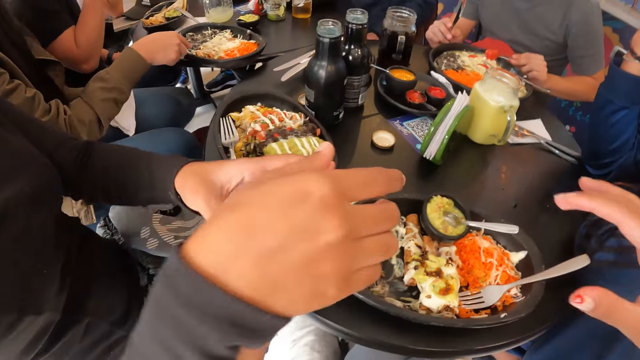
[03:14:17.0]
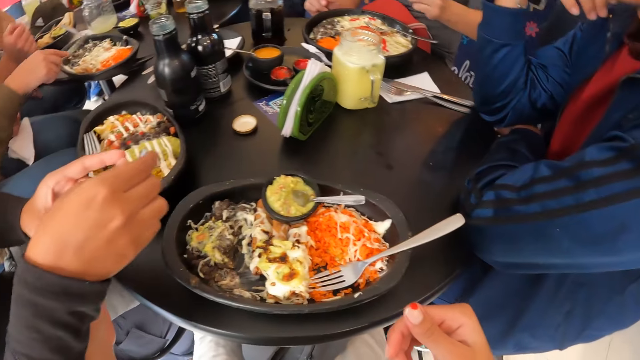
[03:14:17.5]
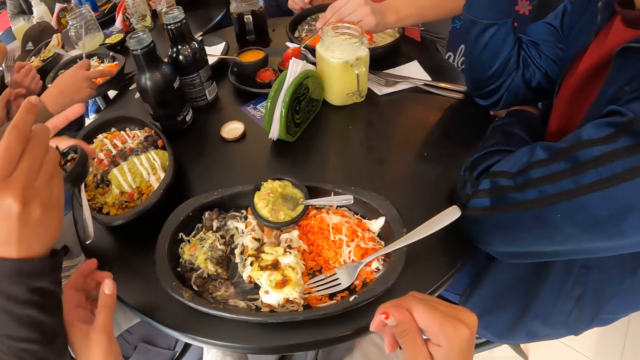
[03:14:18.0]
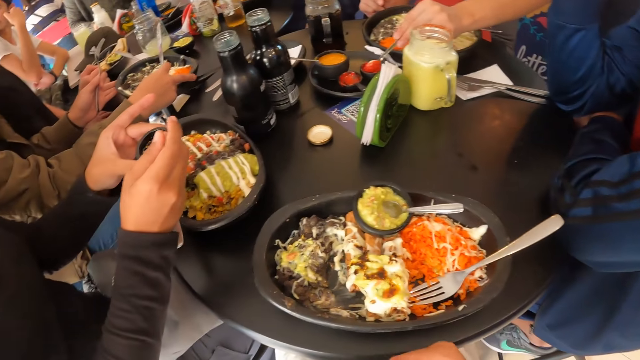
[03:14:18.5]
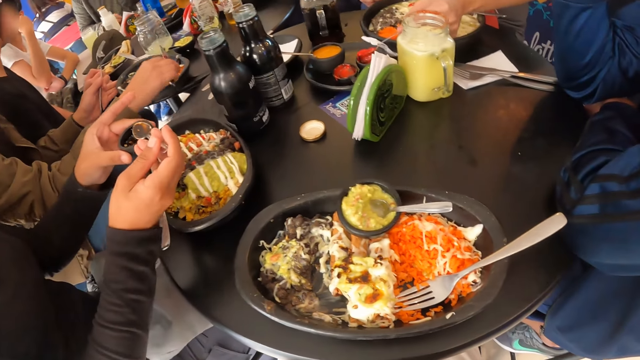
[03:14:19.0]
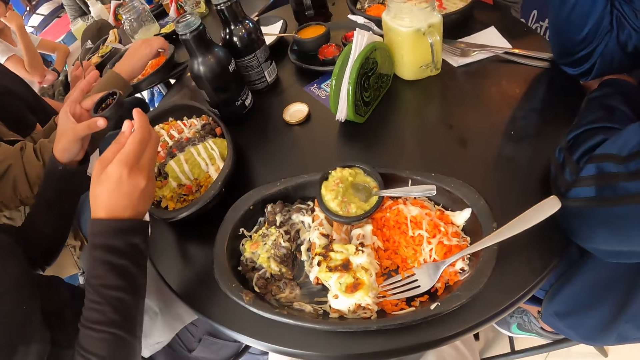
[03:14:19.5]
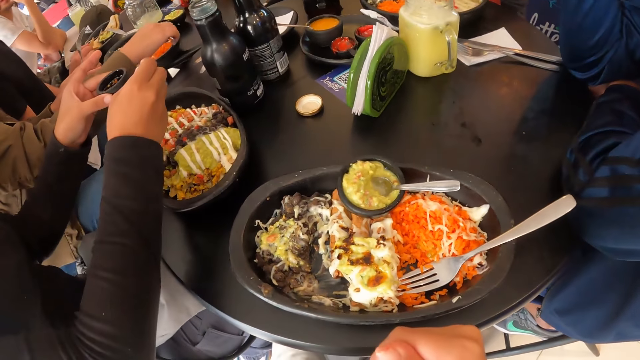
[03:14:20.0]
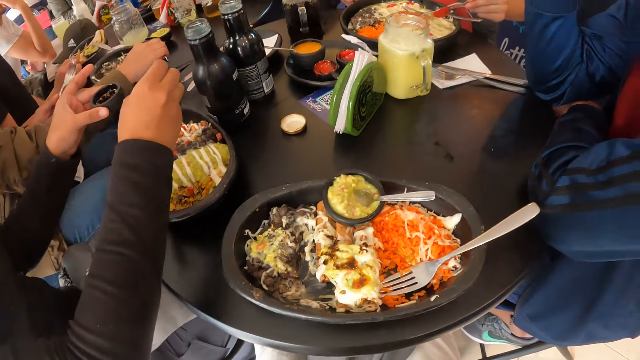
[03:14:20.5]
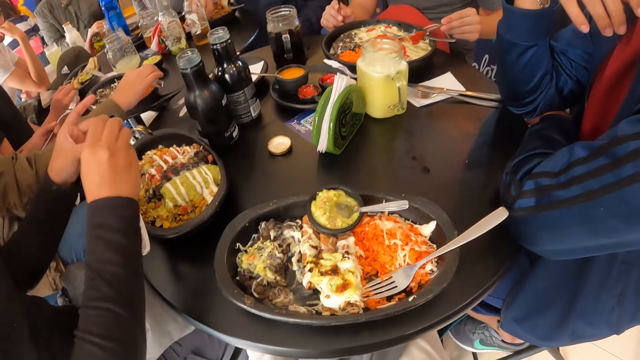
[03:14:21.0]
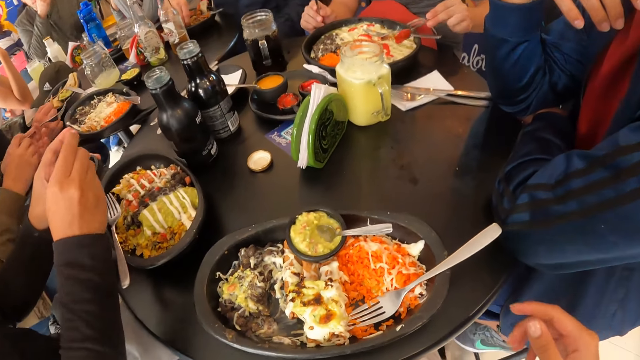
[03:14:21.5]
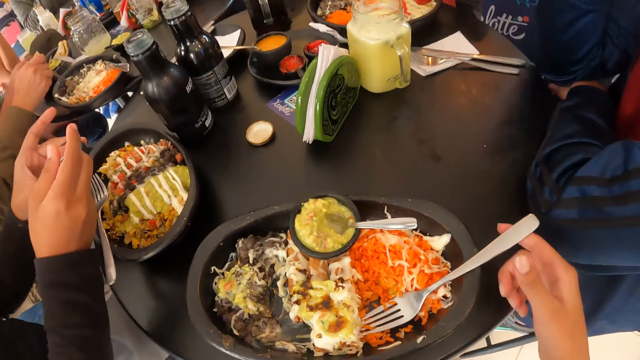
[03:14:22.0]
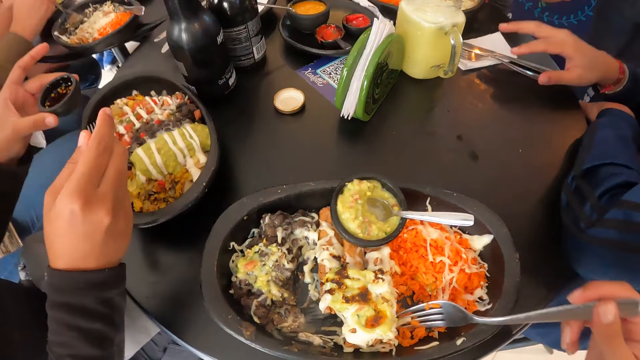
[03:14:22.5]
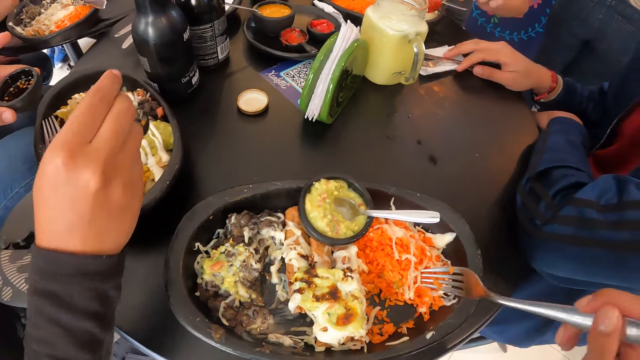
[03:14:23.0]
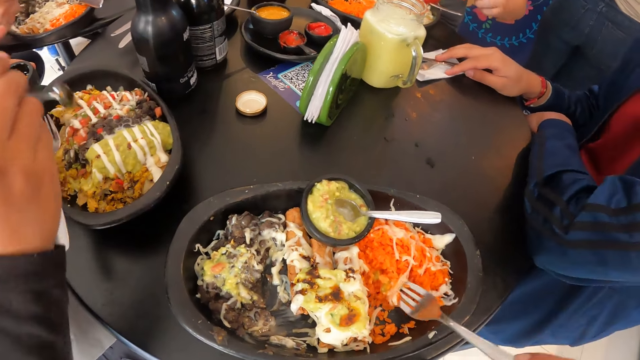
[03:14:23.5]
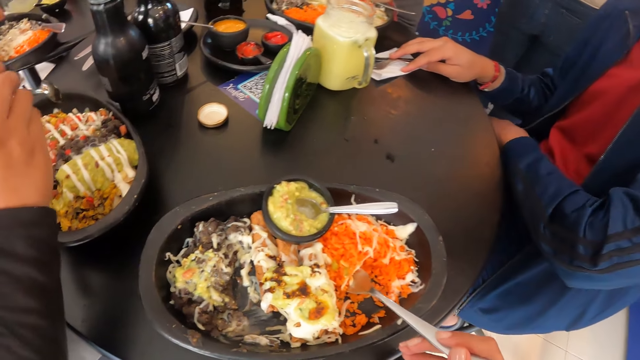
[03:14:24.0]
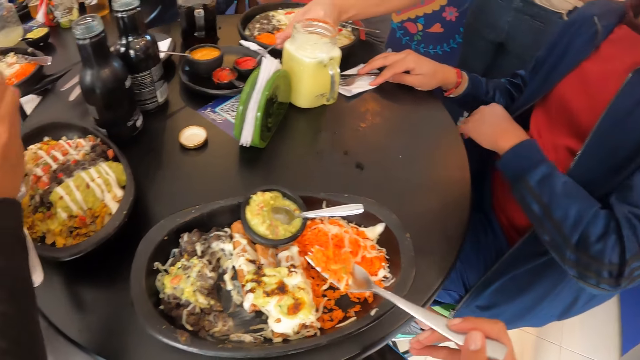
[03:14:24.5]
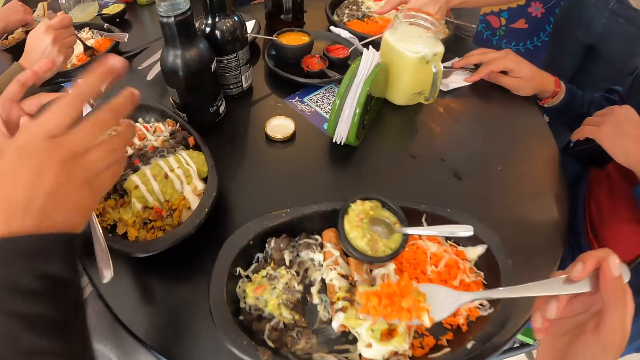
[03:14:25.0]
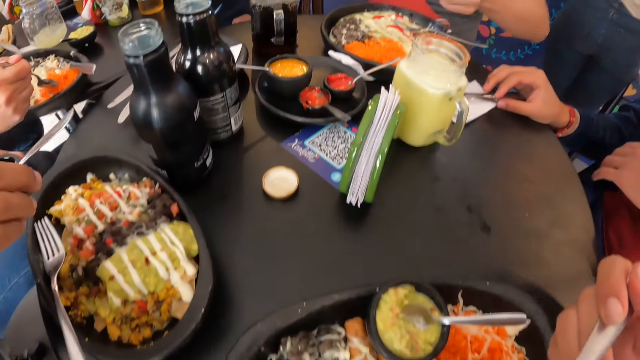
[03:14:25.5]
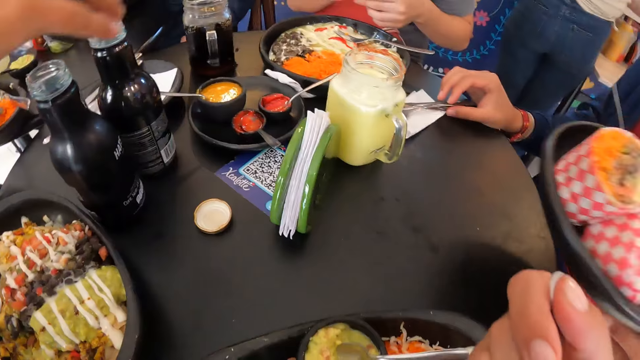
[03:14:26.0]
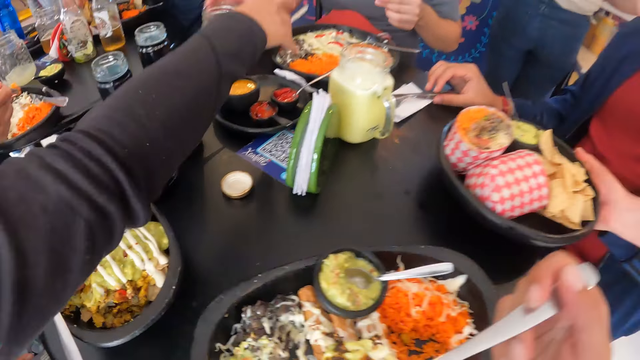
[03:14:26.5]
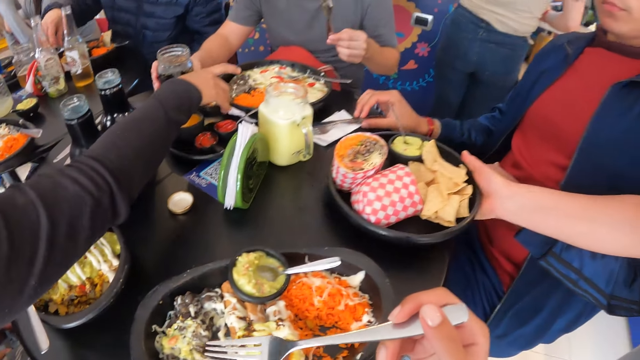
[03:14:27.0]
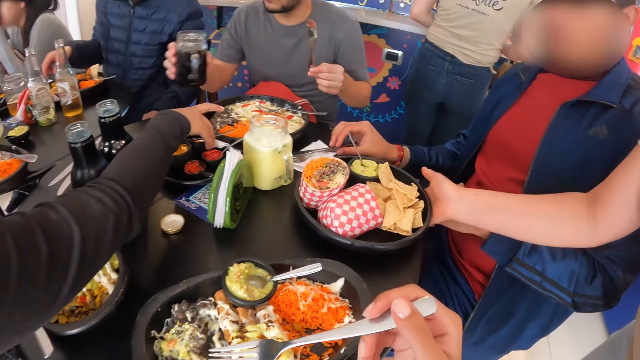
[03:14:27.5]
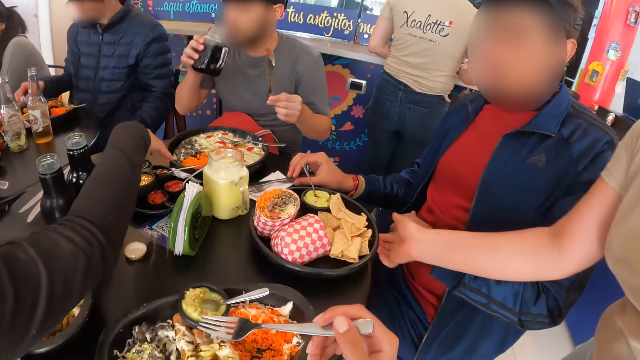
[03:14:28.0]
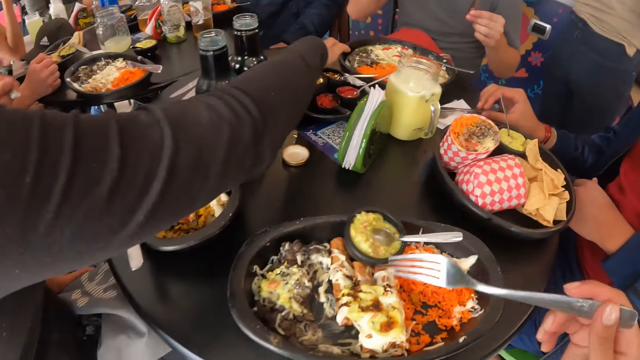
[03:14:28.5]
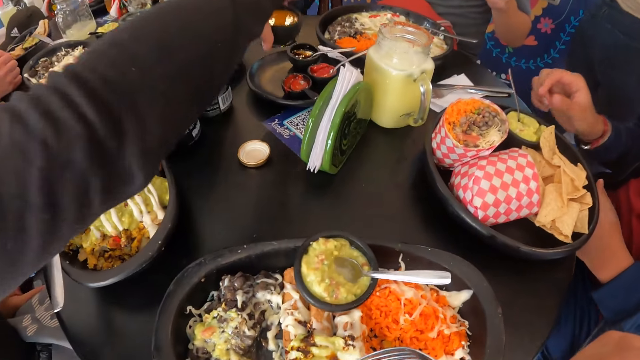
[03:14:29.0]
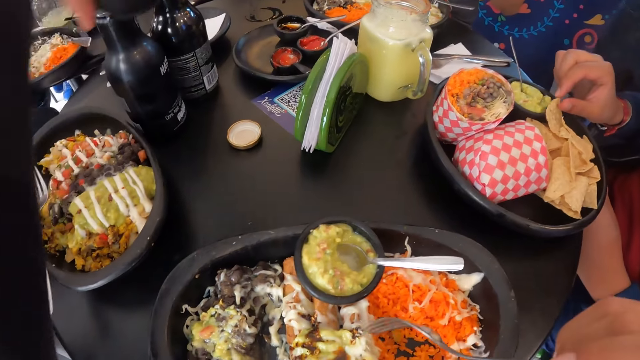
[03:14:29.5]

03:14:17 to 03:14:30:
The camera wearer passes the plate in her left hand to the woman. The woman holds the plate with her left hand and the spoon in the plate with her right hand. A man scoops sauce from a sauce plate with a spoon in his left hand. The woman scoops sauce from the plate in her left hand with the spoon in her right hand and pours the sauce in the spoon in her right hand on the food in the plate. The man pours the sauce in the spoon in his left hand on the food in the plate. The camera wearer looks around the place. The woman scoops sauce from the plate in her left hand with the spoon in her right hand. The camera wearer picks up the fork in the plate on the table with her right hand. The woman pours the sauce in the spoon in her right hand on the food in the plate. Another man moves the cutlery on the table with his right hand. The camera wearer uses the fork. The woman drops the spoon in her right hand in the plate in her left hand and passes the plate in her left hand to her right hand. The camera wearer eats food from the plate with the fork in her right hand. The first man passes the knife in his right hand to his left hand. A waiter drops a tray of food on the table with her right hand. The first man picks up a cup on the table with his right hand. The woman drops the plate in her right hand on the table. The first man drinks from the cup in his right hand. The woman picks up a plate on the table with her right hand.

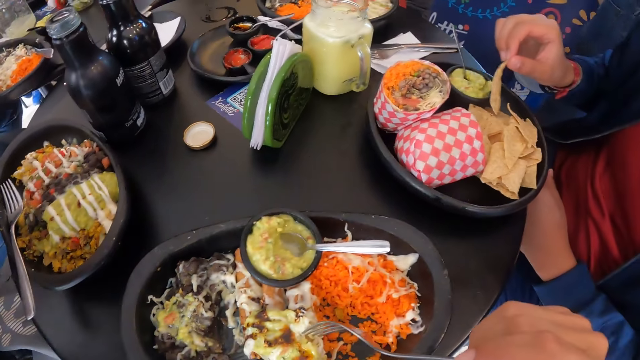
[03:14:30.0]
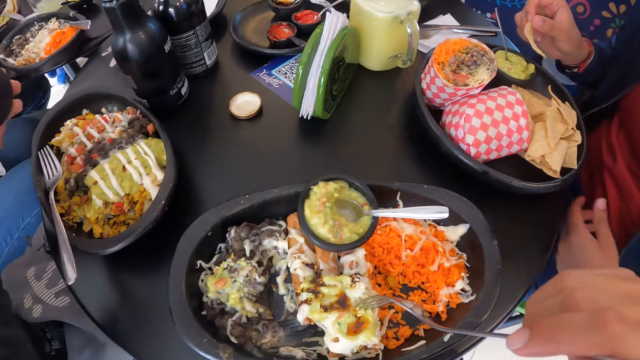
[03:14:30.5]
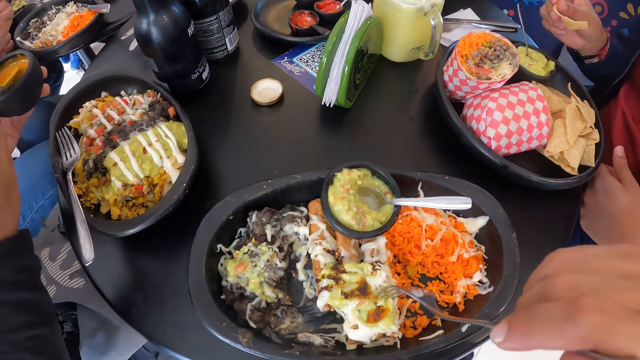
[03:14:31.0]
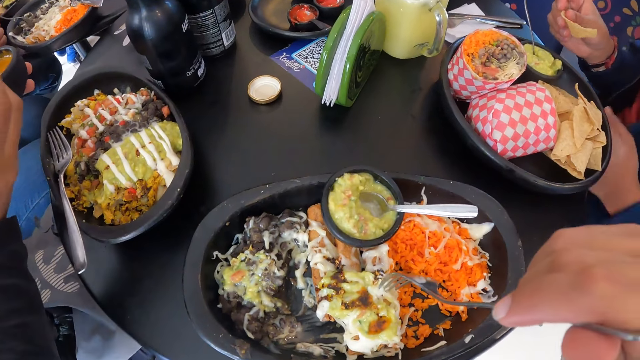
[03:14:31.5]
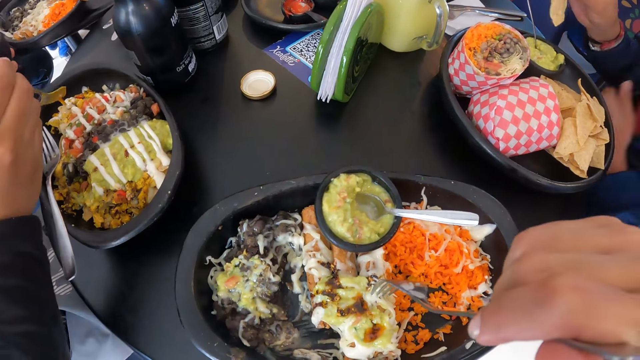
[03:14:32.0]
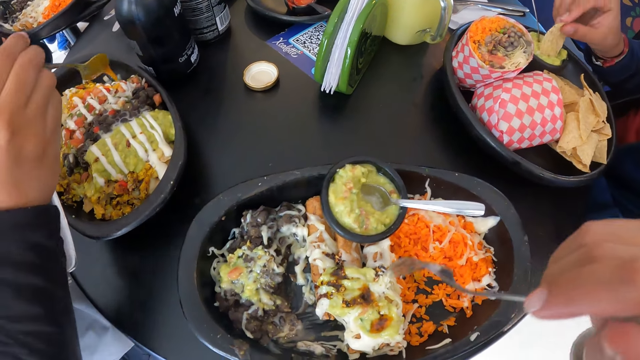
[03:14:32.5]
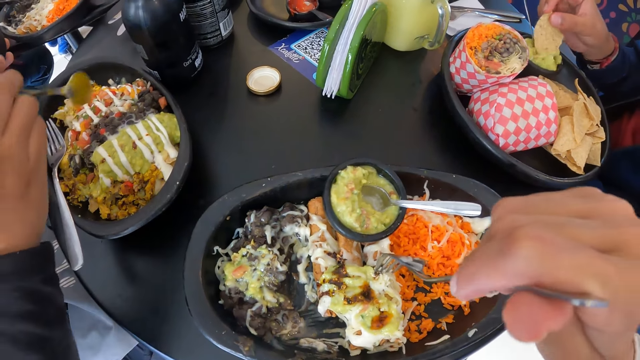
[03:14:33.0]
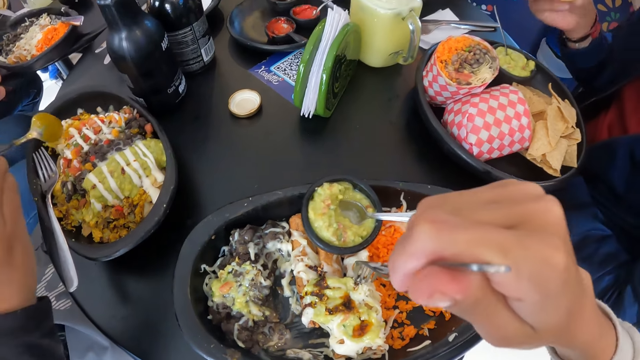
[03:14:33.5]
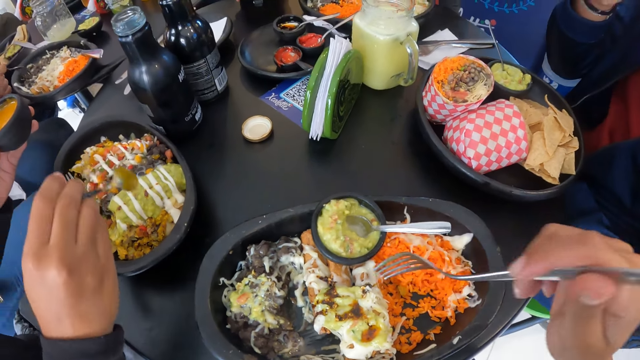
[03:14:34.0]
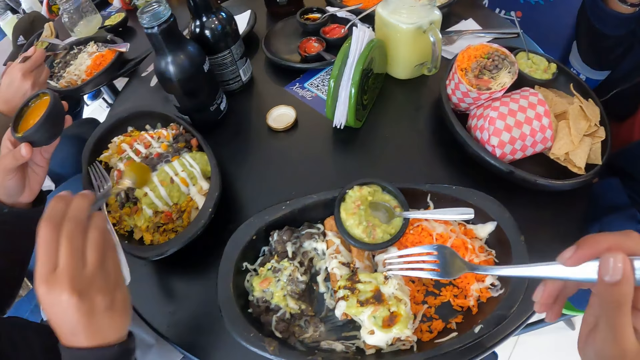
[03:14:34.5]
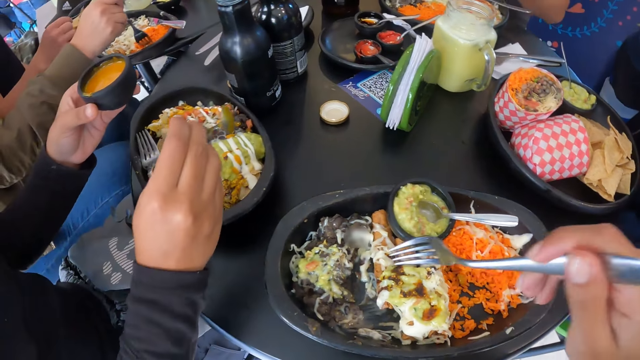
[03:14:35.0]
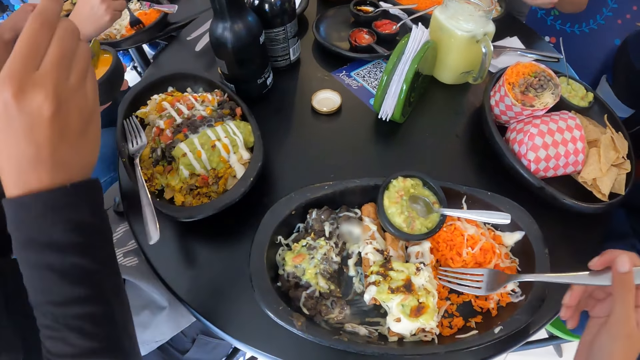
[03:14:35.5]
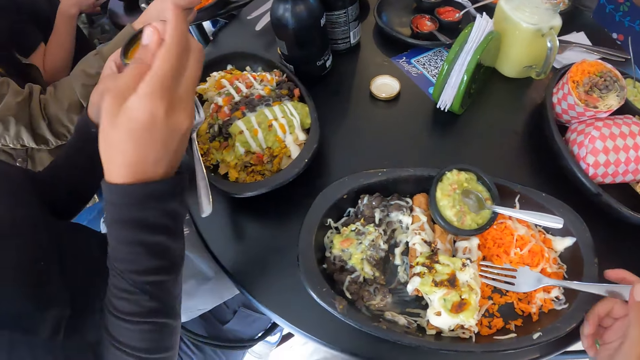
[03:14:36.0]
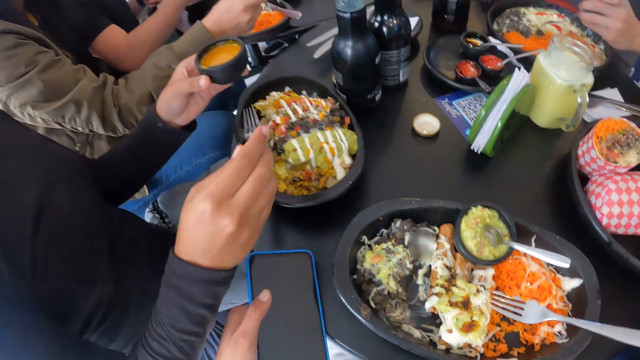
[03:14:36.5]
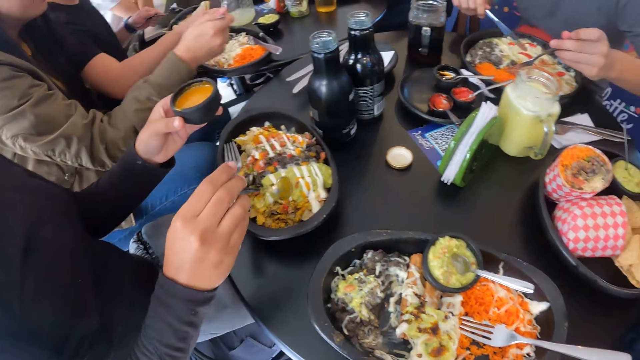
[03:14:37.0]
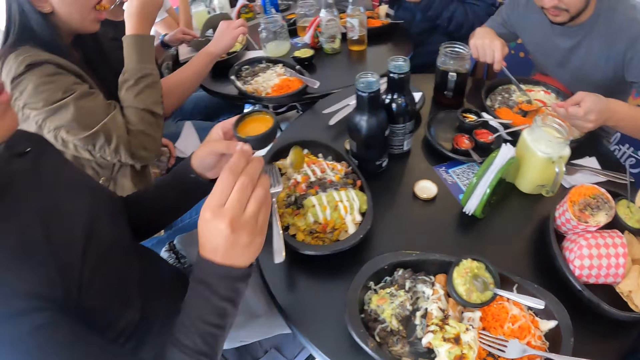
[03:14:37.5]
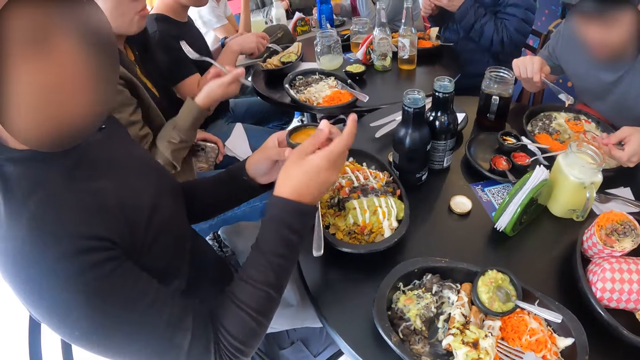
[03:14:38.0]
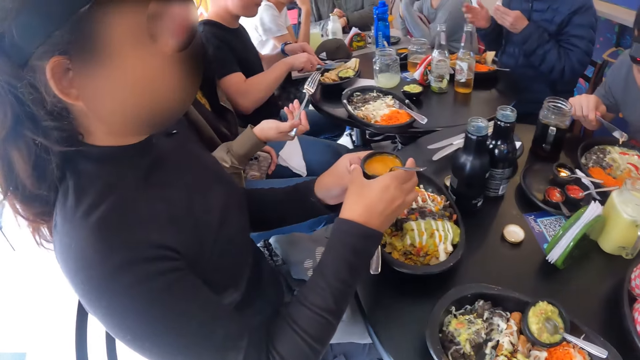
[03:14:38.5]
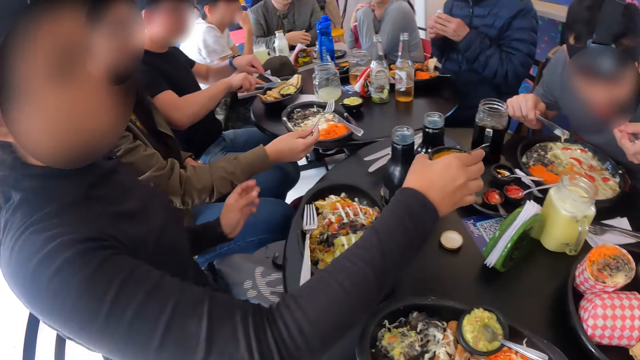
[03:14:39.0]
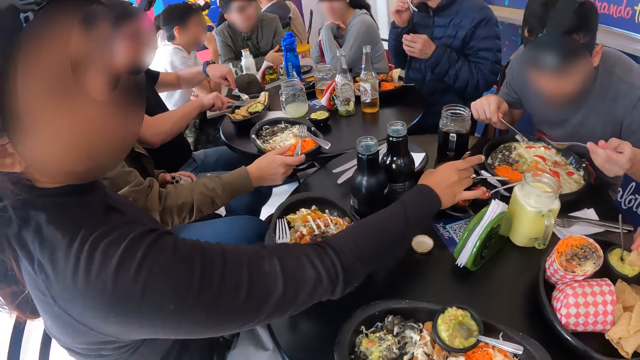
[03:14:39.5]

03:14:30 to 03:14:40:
A man picks up a waffle in the tray on the table with his right hand. The woman passes the plate in her right hand to her left hand. The camera wearer uses the fork. The woman scoops sauce from the plate in her left hand with the spoon in her right hand and pours the sauce in the spoon in her right hand on the food in the plate. The man dips the waffle in his right hand into a sauce plate on the tray on the table and eats the waffle in his right hand. Another man picks up the fork in the plate on the table with his left hand. The woman scoops sauce from the plate in her left hand with the spoon in her right hand. The camera wearer holds a cellphone in her left hand and drops the fork in her right hand in the plate on the table. The woman pours the sauce in the spoon in her right hand on the food in the plate. The camera wearer uses the phone. The other man eats food from the plate with the fork and knife in his hands. The woman drops the spoon in her right hand in the plate in her left hand and passes the plate in her left hand to her right hand. The first man dips a waffle in his right hand into the sauce plate in the tray on the table.
